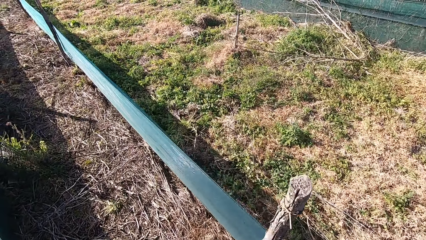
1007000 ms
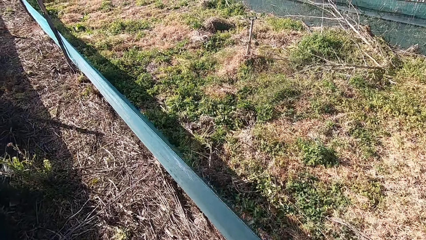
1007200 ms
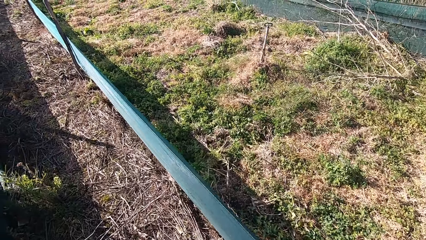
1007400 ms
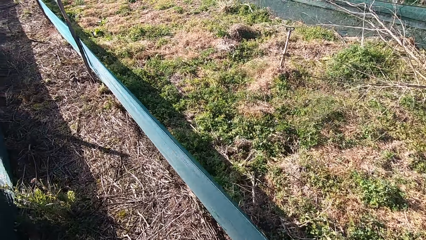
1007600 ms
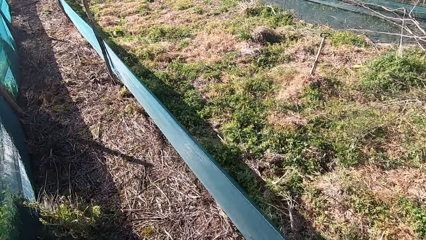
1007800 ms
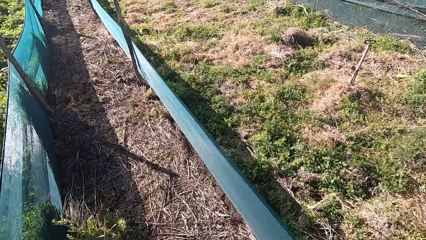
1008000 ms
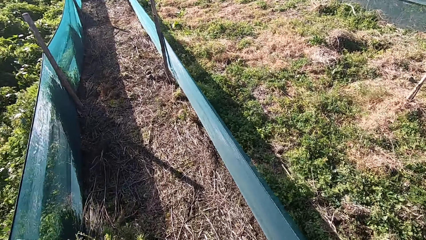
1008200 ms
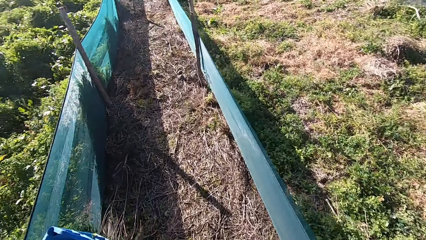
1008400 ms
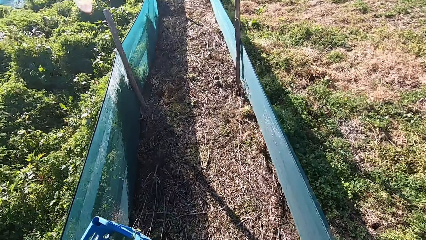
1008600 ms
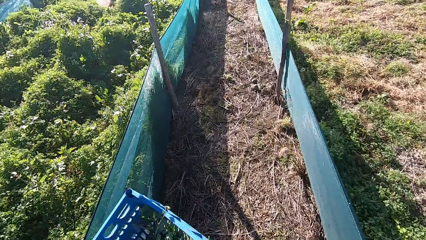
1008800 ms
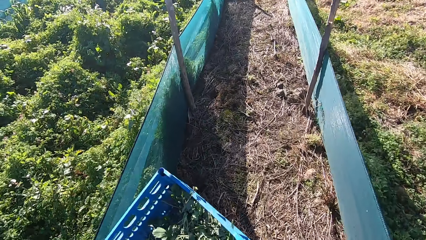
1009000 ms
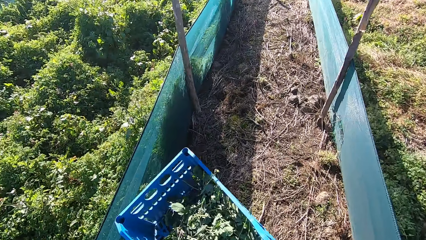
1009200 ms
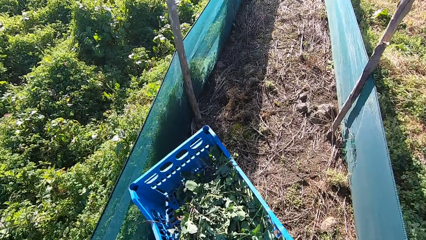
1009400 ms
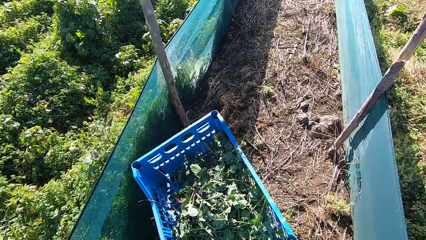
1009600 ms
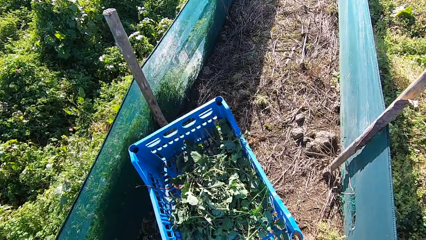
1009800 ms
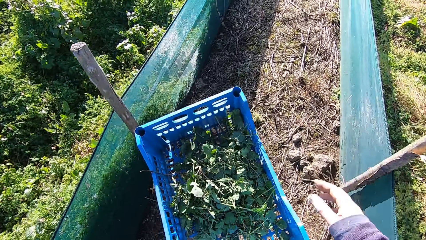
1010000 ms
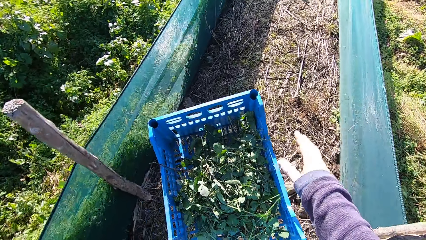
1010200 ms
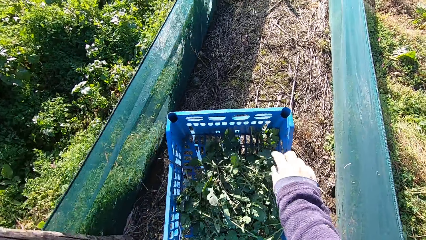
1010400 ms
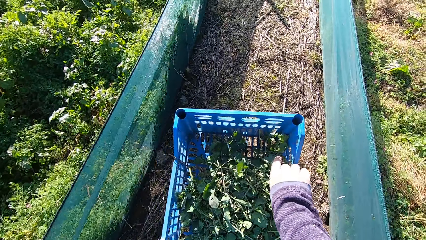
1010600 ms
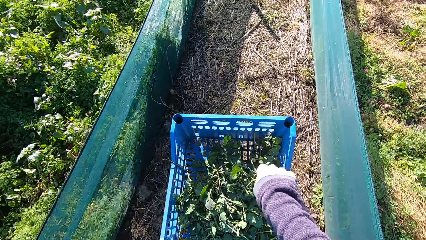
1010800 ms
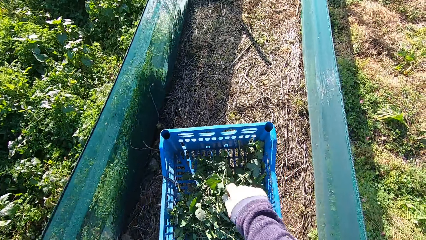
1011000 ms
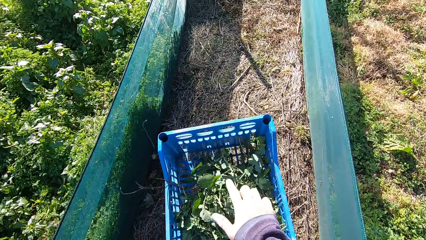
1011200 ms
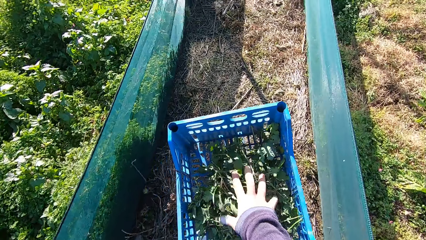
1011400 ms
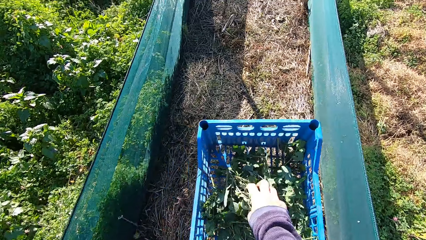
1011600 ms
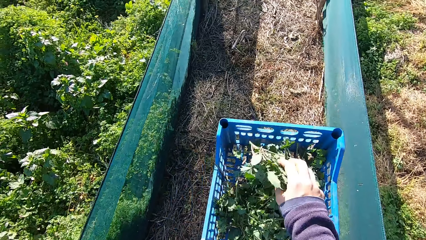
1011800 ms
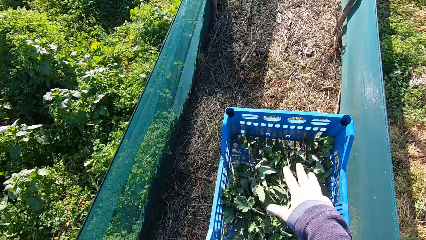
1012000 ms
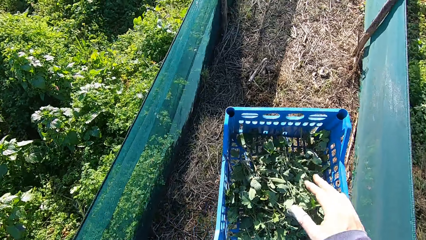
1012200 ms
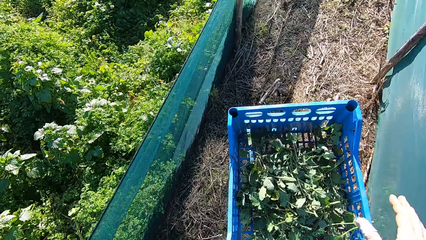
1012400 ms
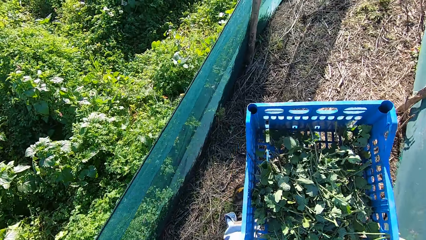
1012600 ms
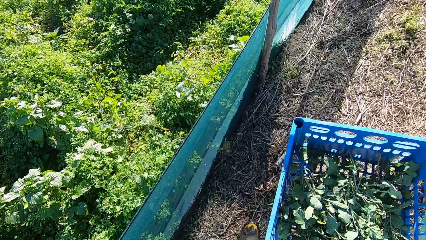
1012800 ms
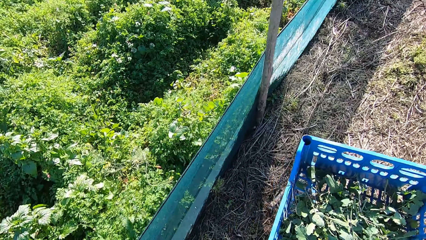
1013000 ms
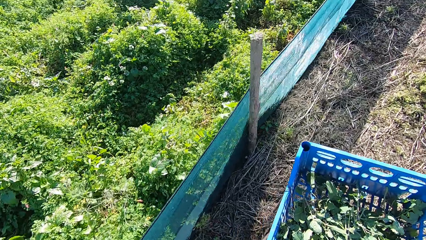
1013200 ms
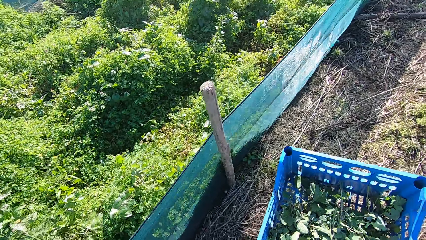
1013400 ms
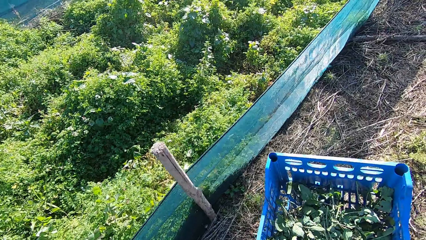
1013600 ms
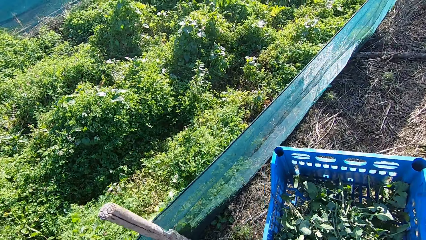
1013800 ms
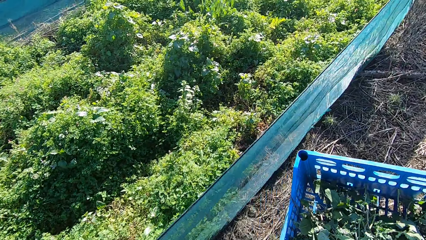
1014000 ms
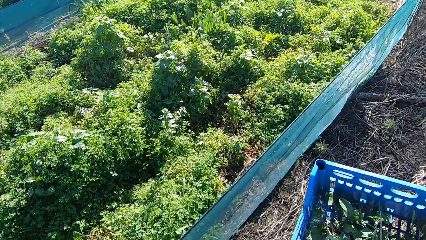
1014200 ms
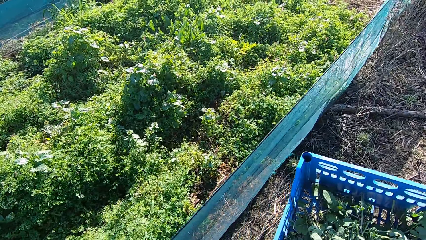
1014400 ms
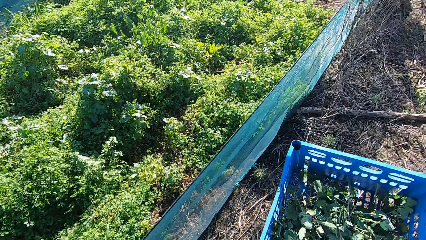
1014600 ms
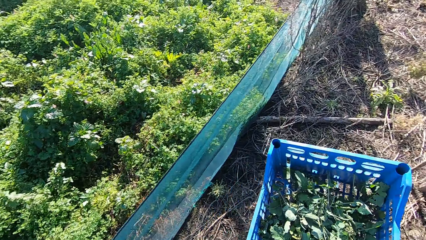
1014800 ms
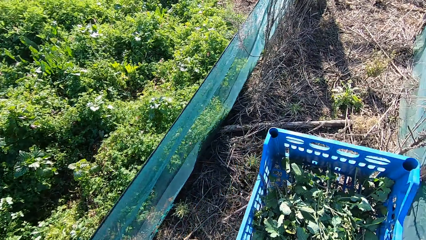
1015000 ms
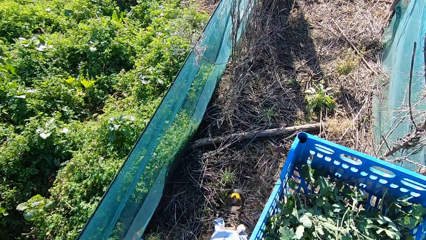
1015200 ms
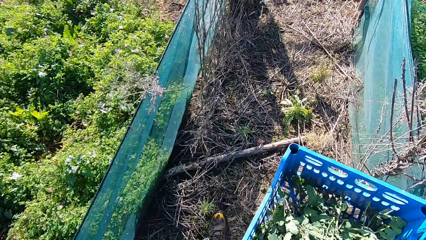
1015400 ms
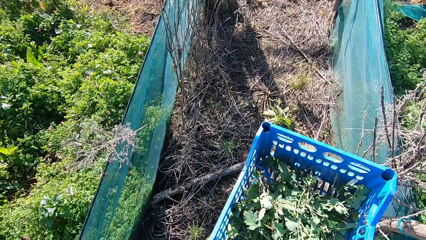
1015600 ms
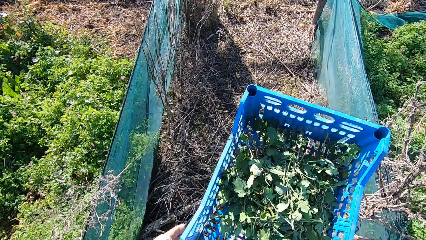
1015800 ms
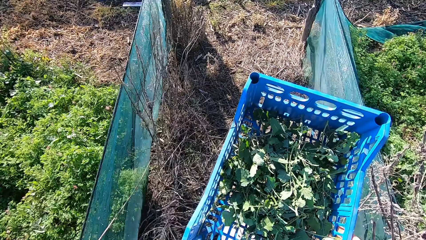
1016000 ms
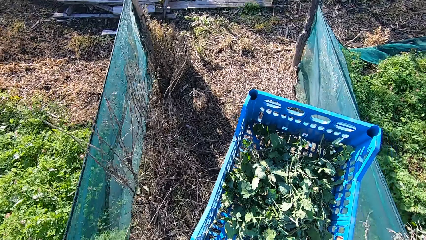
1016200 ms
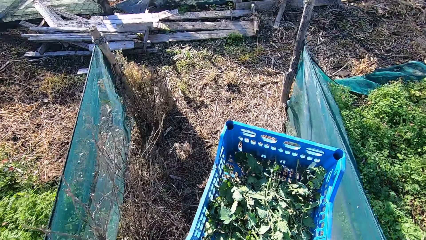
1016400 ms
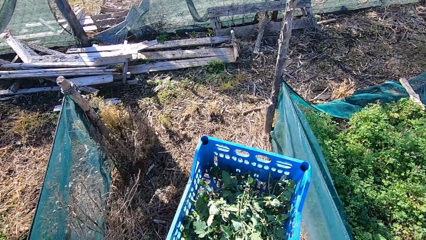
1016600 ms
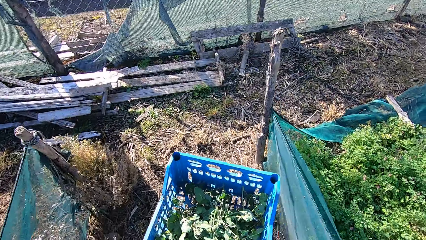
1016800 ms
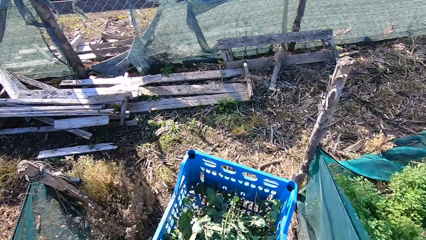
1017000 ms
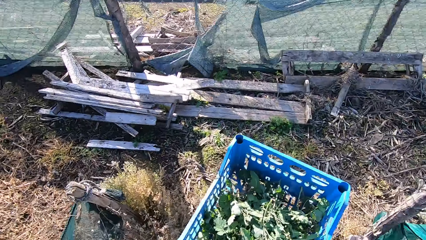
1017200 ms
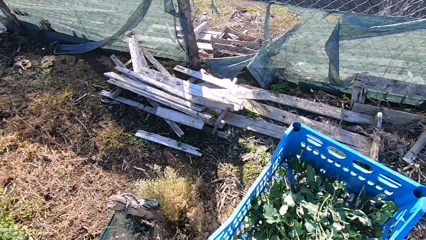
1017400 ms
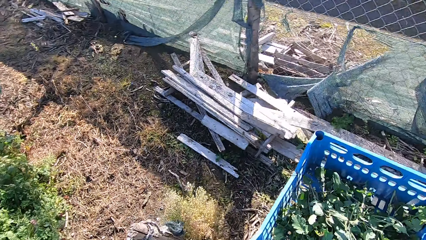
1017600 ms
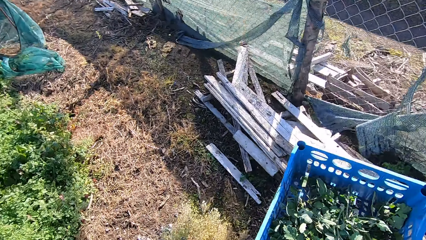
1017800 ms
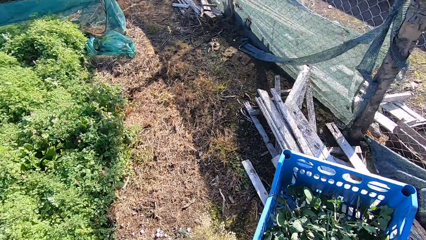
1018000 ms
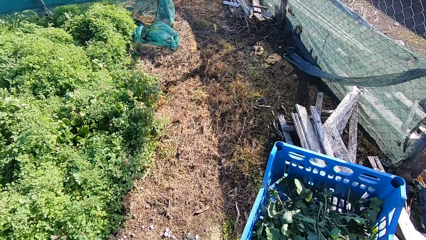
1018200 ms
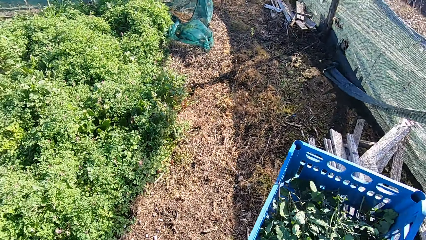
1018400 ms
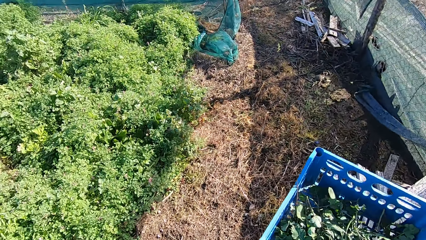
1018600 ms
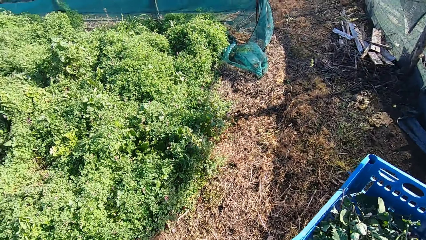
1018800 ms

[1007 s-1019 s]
The camera wearer touches the stems of plants in the basket. They sort leaves in the basket with a hand. They walk around a garden with the basket.

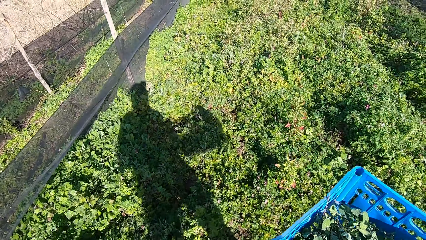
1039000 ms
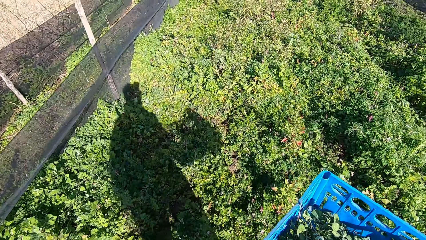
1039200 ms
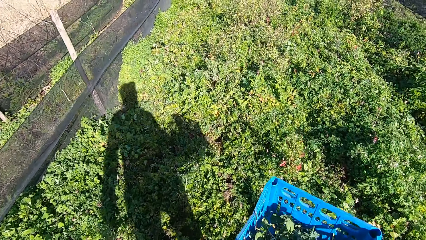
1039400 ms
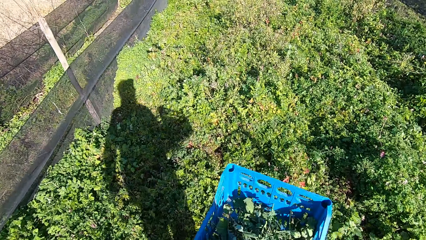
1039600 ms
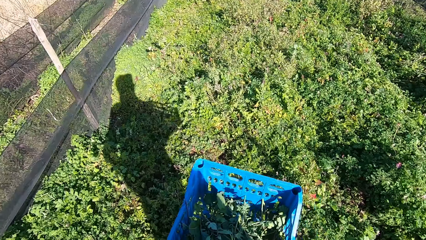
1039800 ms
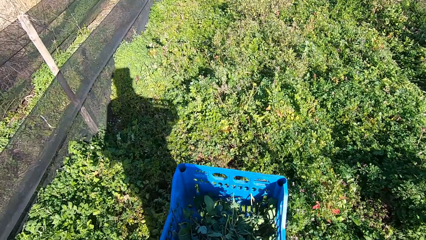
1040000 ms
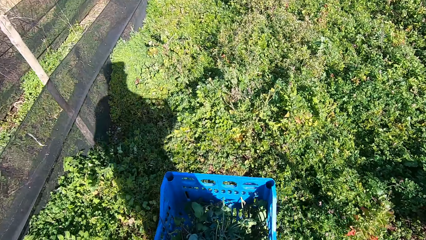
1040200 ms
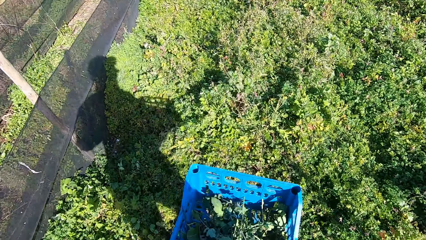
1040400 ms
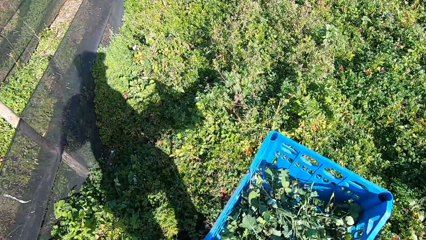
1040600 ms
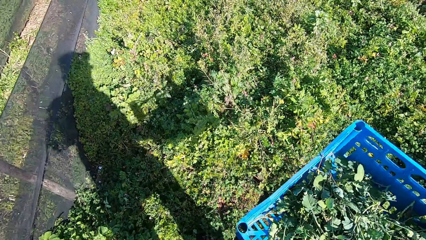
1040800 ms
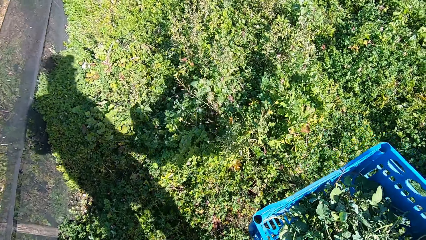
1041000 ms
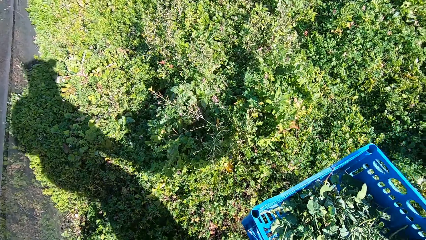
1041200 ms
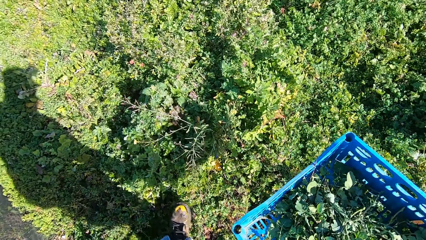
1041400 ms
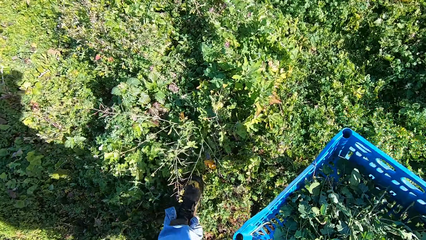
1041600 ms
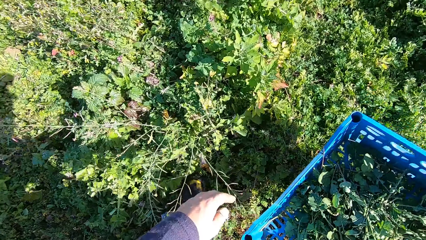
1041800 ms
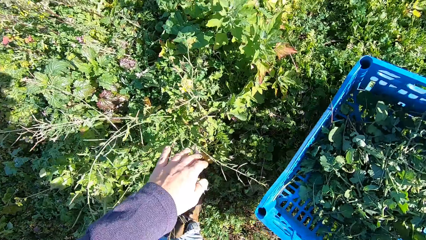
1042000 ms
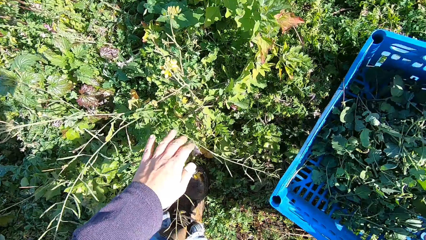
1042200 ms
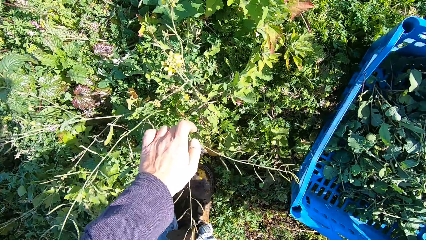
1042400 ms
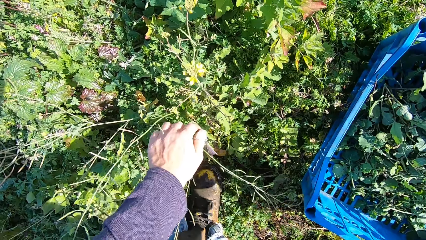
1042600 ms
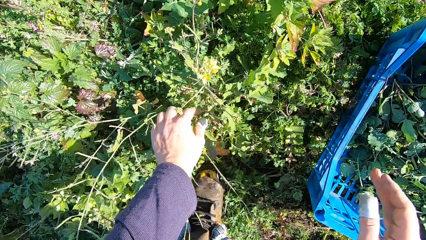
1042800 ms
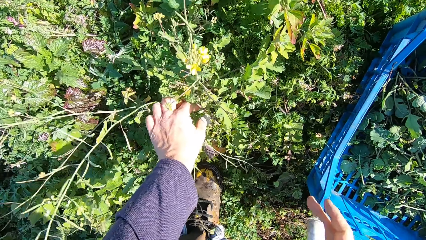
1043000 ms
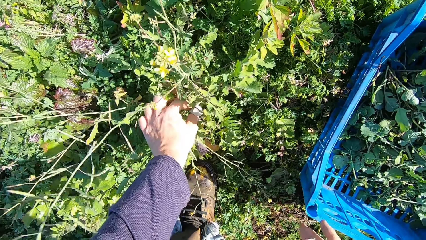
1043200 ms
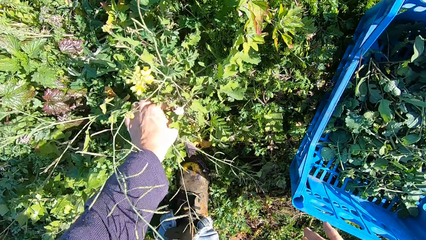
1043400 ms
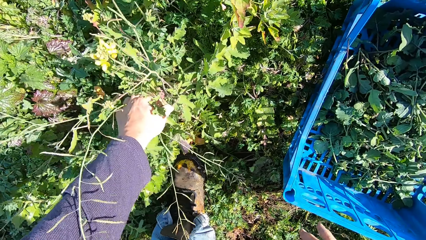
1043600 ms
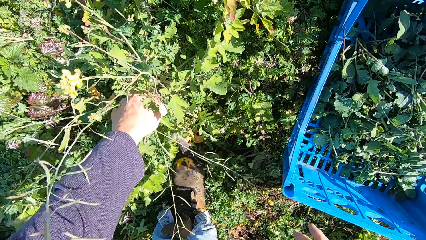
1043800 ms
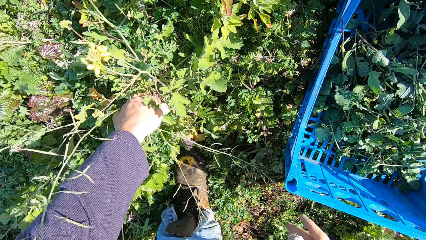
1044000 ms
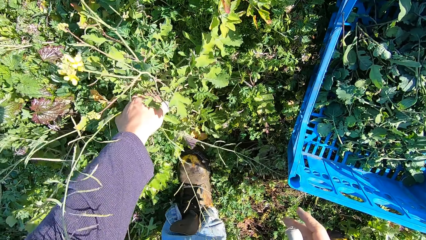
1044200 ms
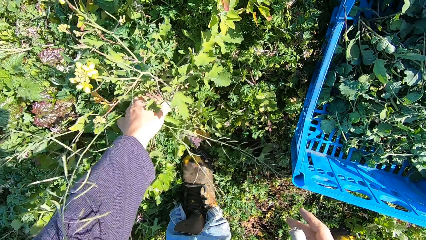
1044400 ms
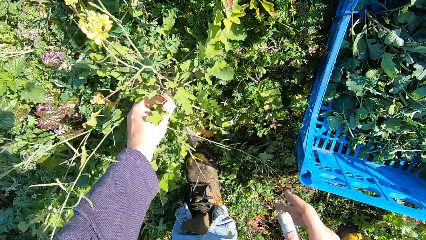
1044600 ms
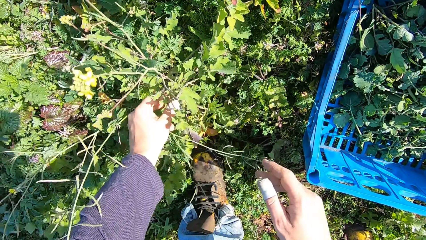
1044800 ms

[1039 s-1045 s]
The camera wearer drops the basket on the ground.
